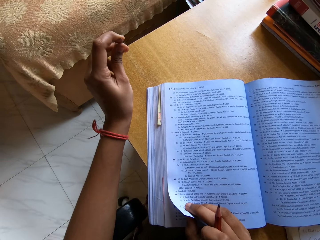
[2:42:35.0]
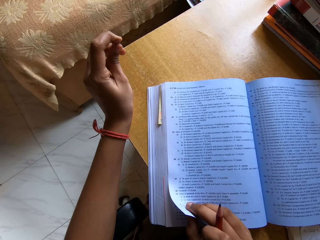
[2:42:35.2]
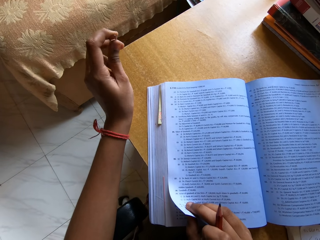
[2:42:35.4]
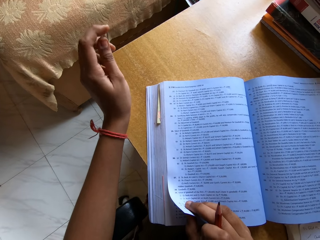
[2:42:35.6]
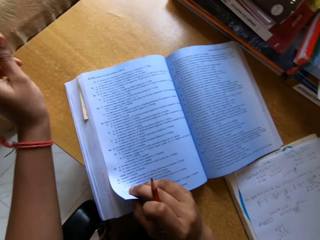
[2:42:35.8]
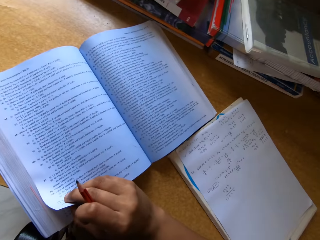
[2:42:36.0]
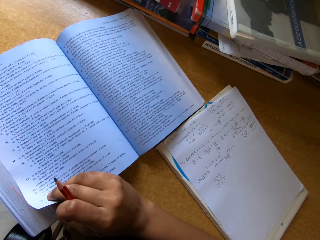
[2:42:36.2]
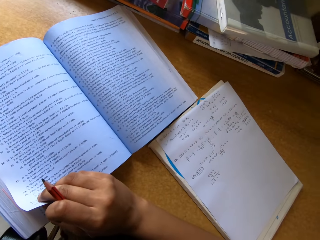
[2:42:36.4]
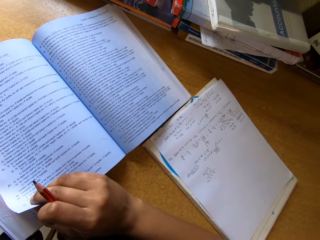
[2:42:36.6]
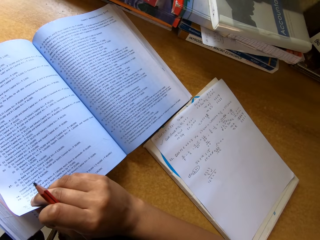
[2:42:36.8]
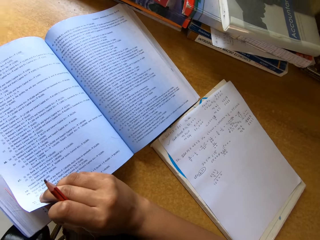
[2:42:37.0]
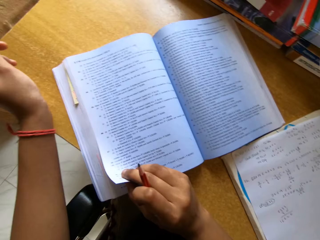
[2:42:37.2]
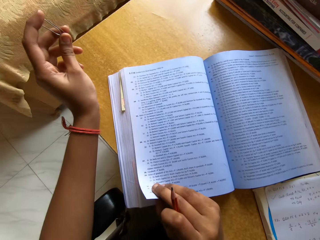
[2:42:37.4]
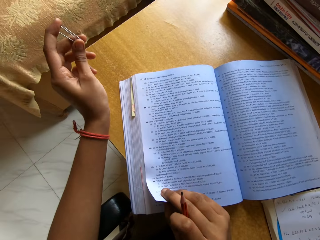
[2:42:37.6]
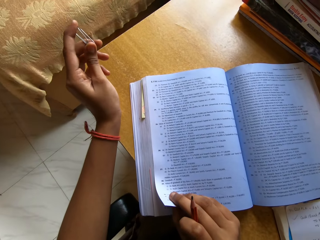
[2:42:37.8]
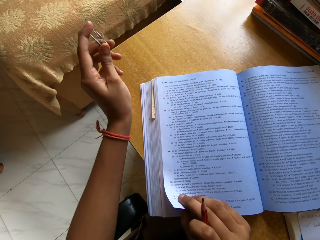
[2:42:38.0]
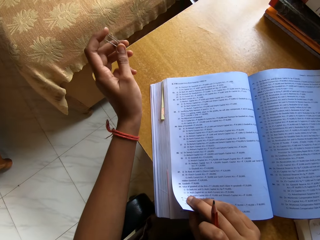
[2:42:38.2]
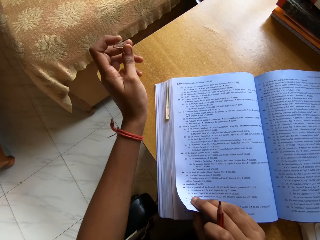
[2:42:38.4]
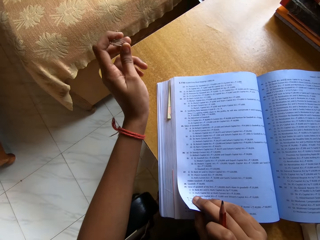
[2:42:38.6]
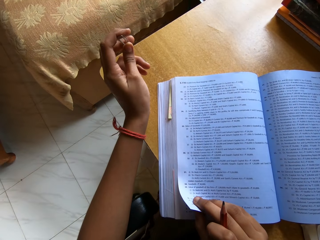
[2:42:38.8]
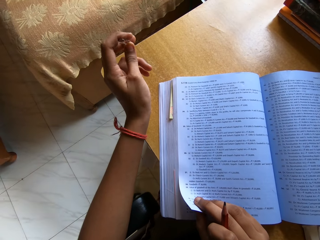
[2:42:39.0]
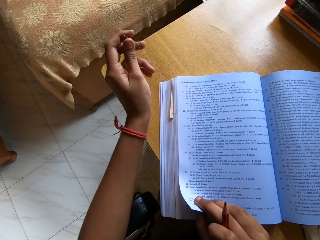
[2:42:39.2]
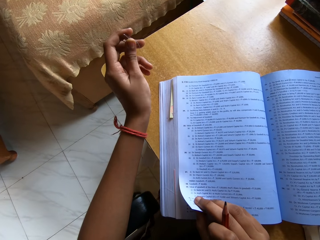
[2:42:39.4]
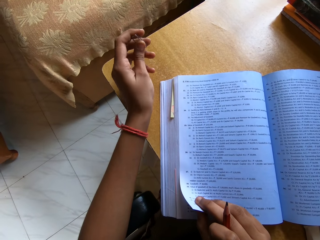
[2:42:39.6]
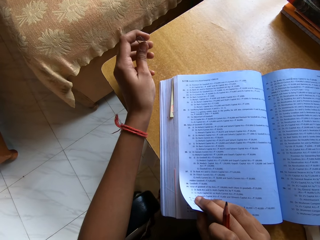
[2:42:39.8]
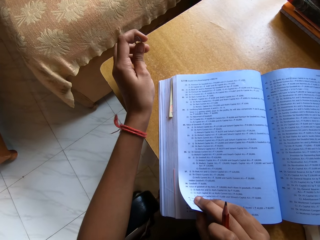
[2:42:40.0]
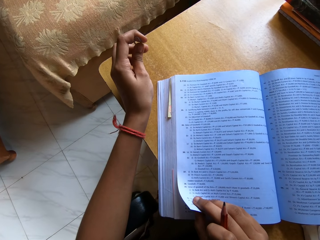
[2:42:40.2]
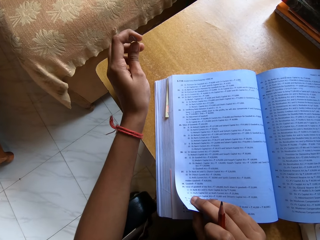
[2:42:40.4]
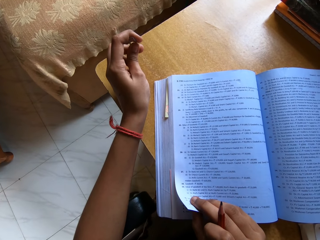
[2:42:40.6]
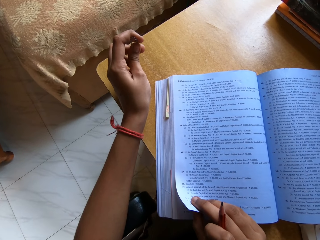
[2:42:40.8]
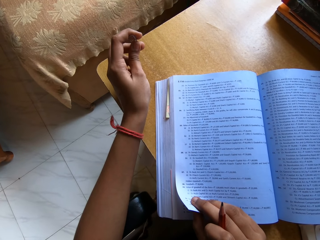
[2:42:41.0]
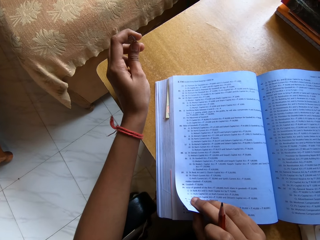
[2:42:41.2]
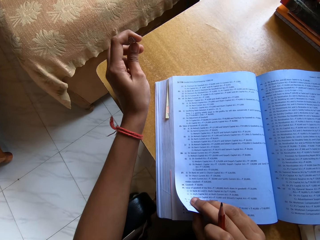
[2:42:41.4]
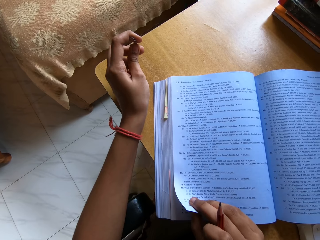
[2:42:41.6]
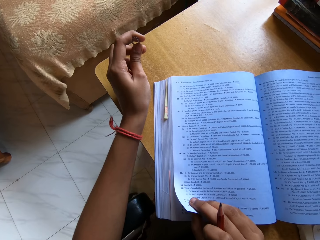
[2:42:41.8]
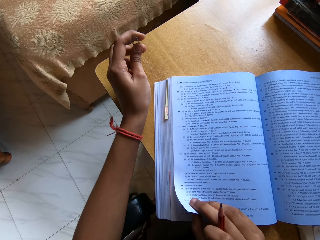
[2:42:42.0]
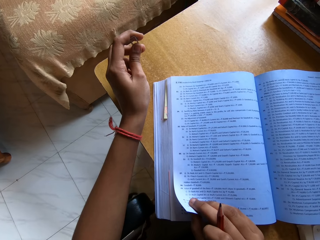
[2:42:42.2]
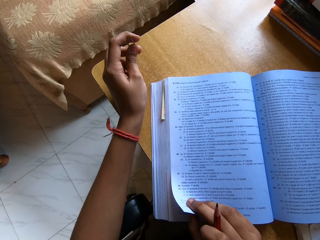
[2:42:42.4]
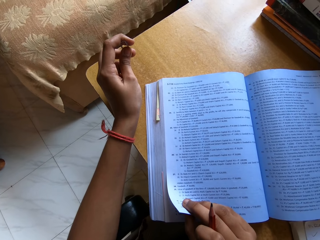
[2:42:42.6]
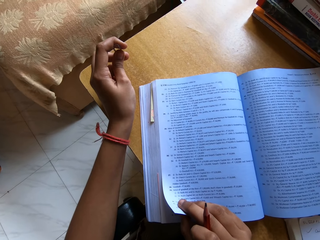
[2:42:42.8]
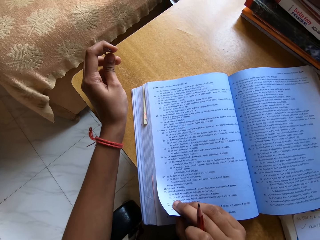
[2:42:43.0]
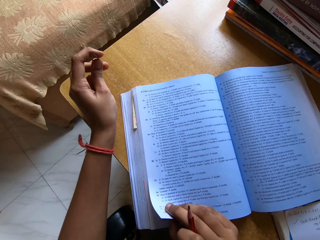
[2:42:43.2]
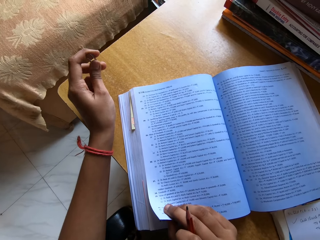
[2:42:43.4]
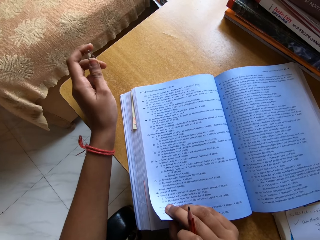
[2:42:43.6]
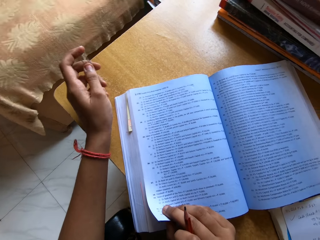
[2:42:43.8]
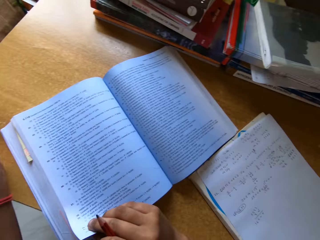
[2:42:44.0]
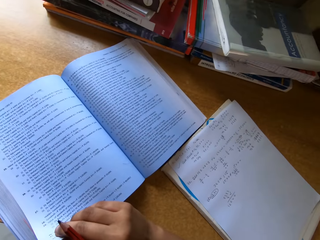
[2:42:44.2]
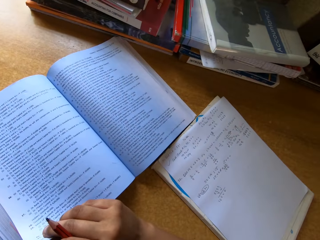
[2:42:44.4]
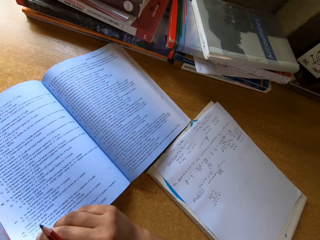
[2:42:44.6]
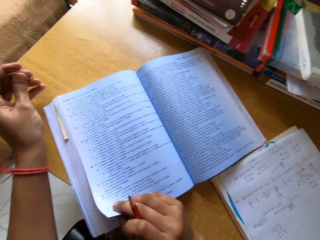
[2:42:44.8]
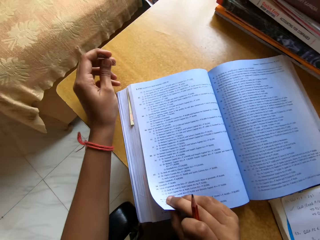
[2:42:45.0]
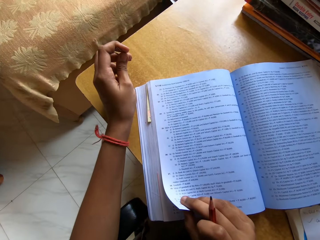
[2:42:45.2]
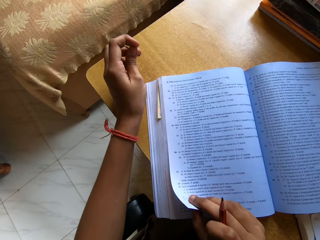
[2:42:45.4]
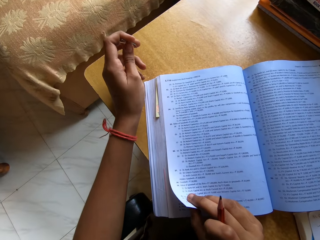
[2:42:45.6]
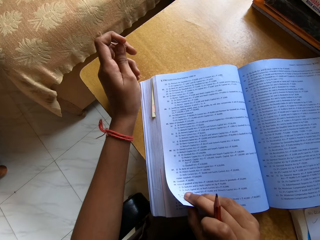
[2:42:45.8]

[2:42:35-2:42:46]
The camera wearer reads a book.

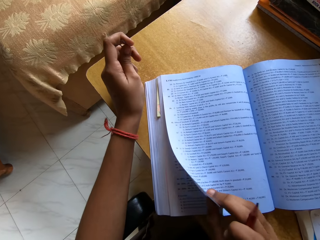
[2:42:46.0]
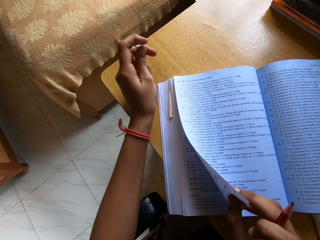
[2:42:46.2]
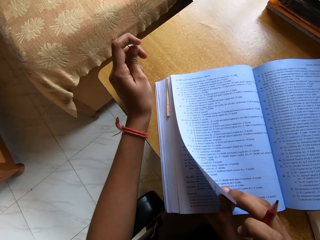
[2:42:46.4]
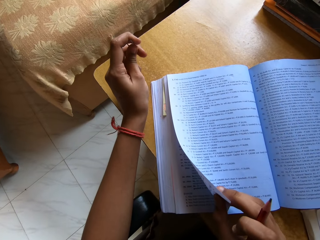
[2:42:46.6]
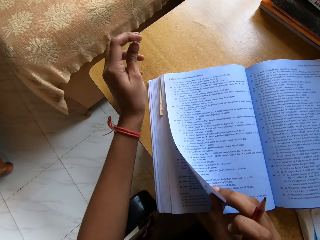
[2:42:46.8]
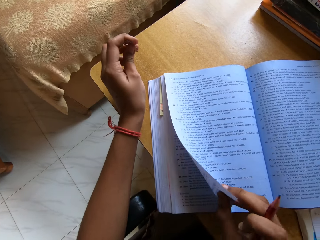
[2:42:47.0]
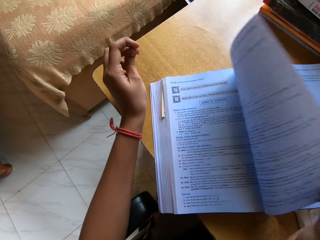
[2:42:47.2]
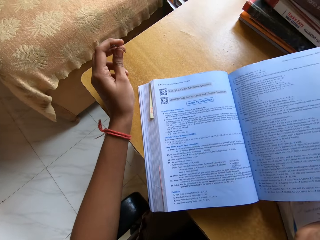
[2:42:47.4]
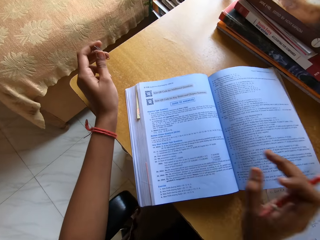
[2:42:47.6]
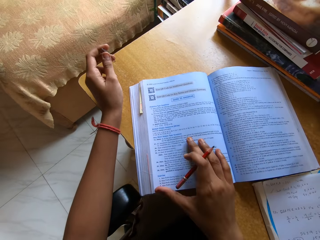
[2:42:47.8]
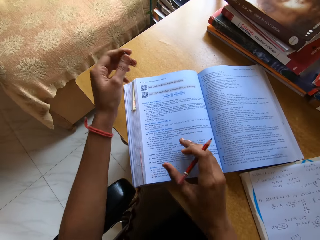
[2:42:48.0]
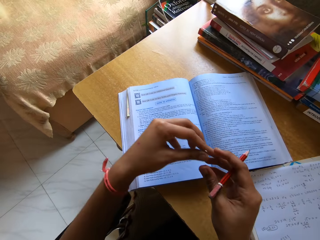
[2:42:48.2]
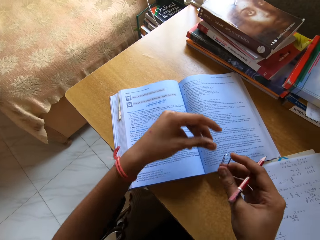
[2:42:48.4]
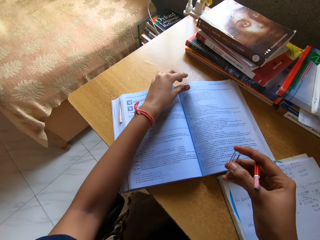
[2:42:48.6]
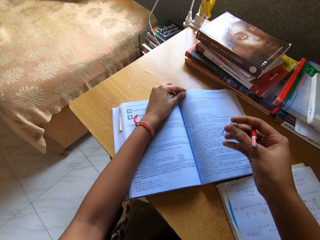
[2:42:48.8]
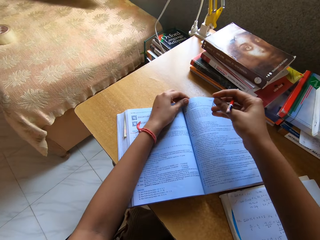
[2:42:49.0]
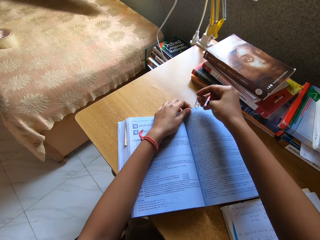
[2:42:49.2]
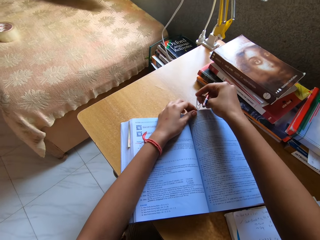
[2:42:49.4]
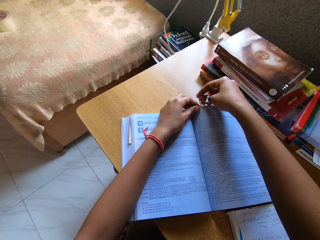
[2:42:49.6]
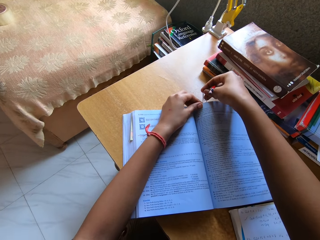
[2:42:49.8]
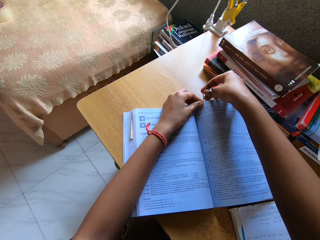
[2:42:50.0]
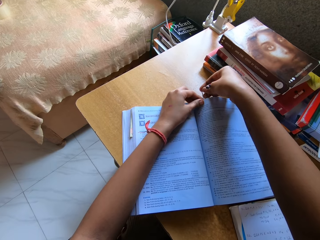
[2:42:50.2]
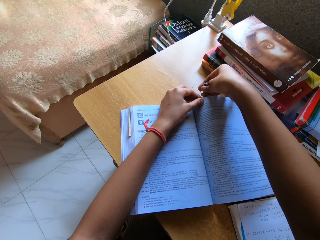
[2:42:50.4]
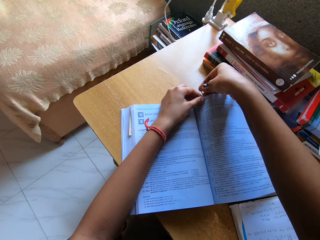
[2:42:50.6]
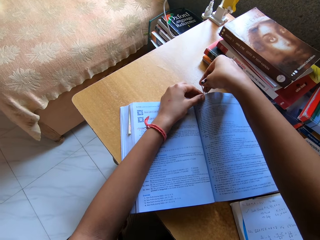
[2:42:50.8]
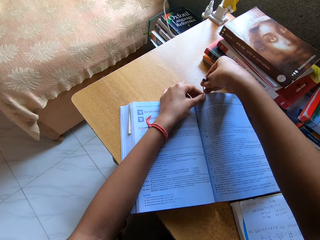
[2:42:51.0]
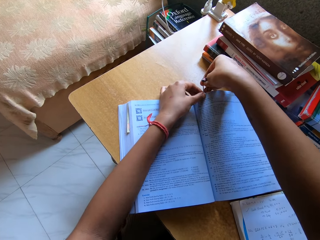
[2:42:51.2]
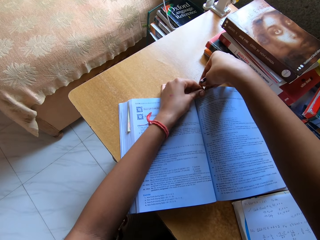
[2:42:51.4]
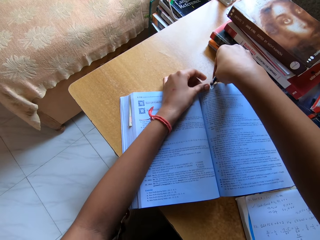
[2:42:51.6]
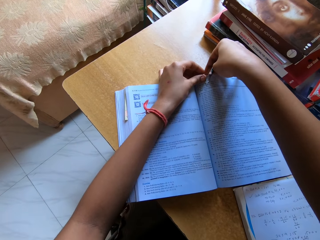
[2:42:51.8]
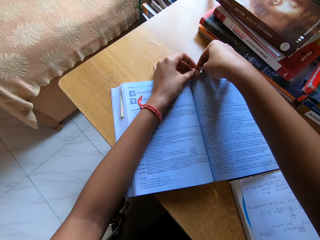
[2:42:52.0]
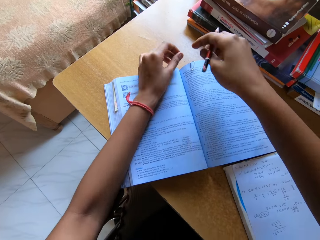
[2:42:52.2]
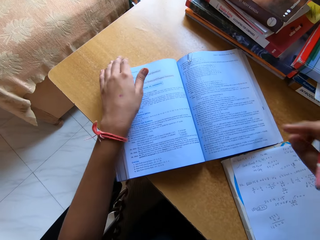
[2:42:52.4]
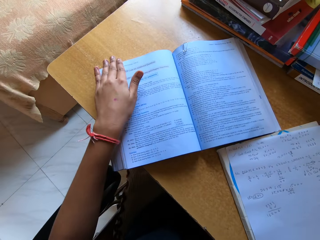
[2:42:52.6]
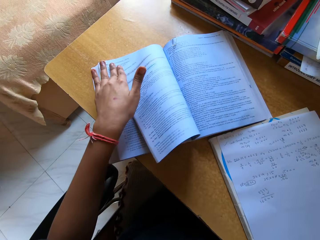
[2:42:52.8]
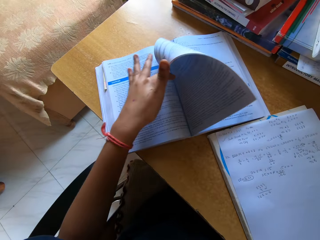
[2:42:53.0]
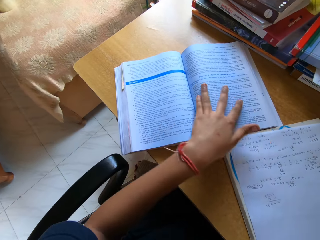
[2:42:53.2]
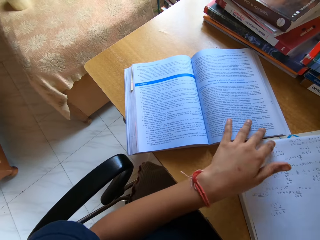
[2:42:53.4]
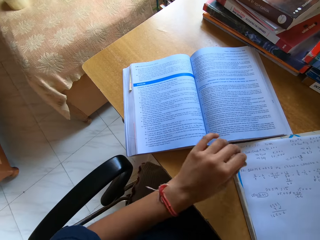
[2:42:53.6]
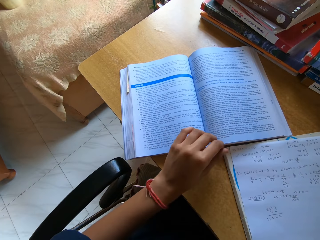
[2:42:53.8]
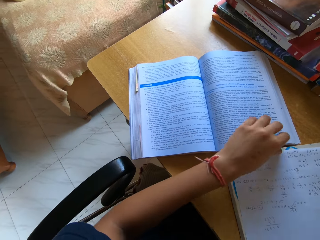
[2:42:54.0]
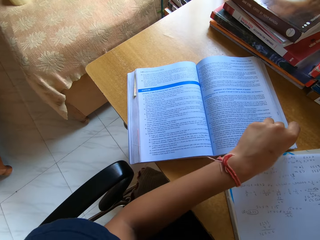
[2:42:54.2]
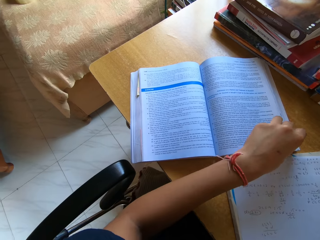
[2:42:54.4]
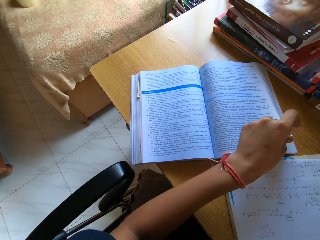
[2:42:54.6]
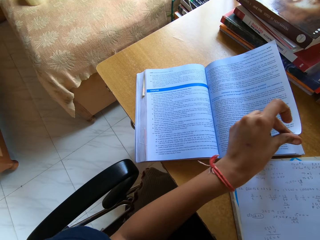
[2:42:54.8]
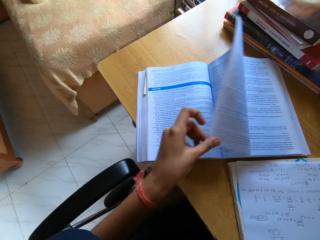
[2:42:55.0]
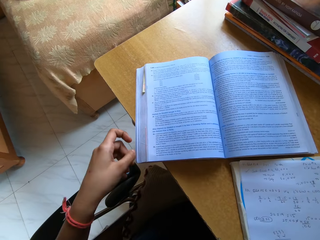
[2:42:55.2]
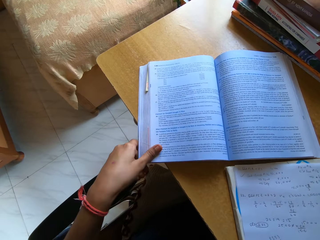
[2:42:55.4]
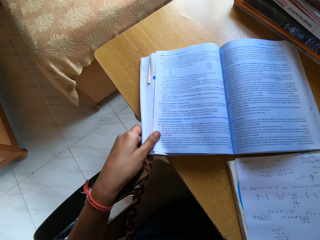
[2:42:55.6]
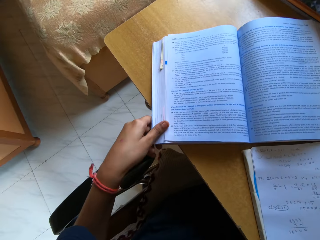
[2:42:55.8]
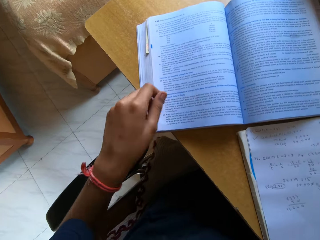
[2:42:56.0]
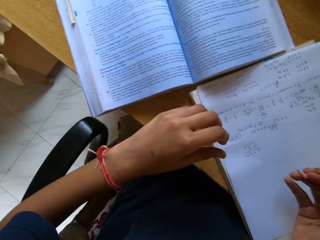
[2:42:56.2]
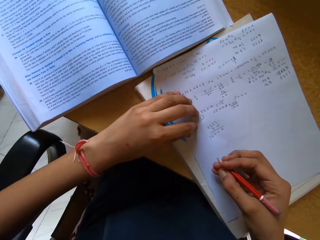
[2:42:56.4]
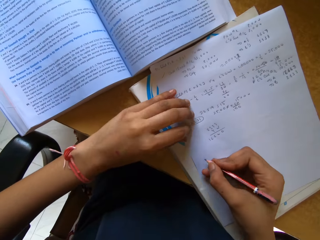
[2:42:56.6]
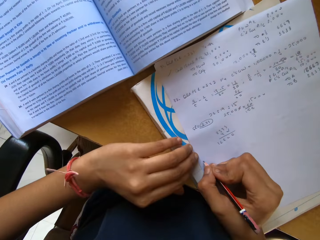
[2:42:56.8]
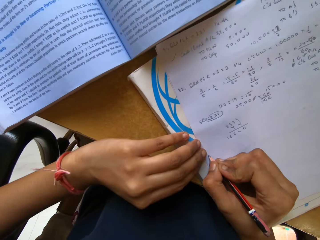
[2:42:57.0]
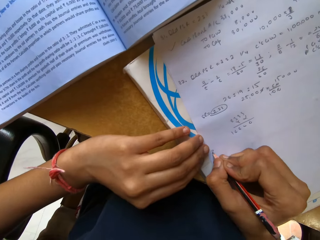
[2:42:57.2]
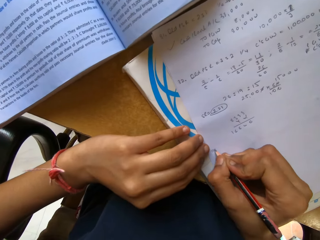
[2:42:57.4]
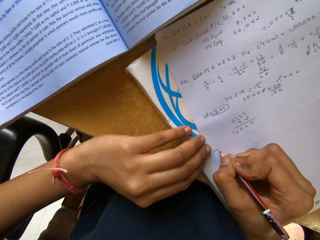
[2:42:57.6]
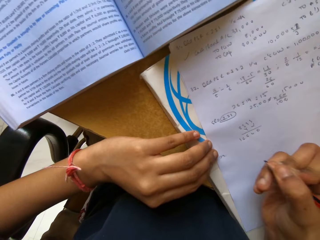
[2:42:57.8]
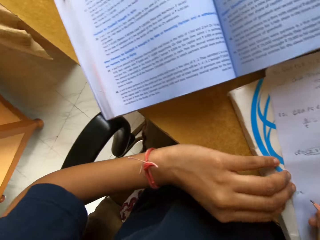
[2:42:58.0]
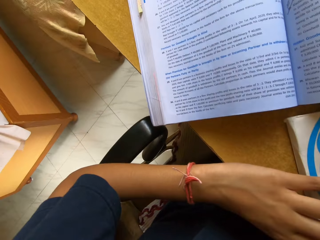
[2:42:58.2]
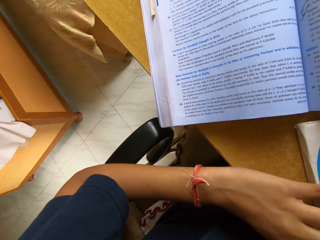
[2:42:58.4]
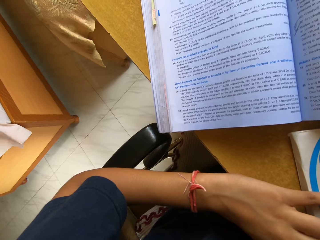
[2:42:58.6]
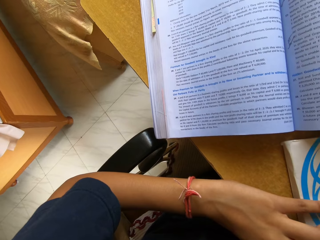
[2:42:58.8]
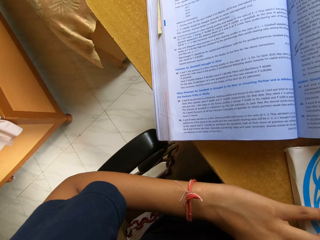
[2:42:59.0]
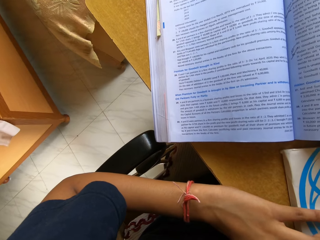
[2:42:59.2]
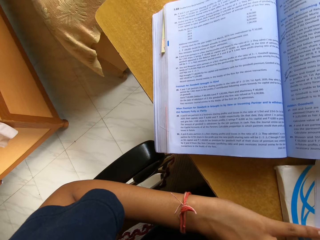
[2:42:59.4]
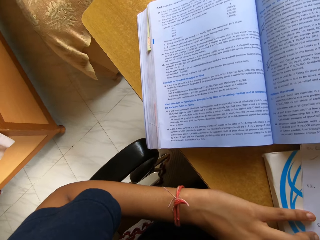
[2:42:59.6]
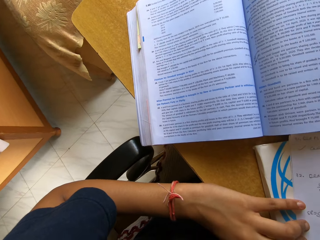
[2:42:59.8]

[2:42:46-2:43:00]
The camera wearer opens a page of a book. They hold the text book paper with a clip. They open the pages with the clip. They open a page of the book. They write on the book with a pencil.
